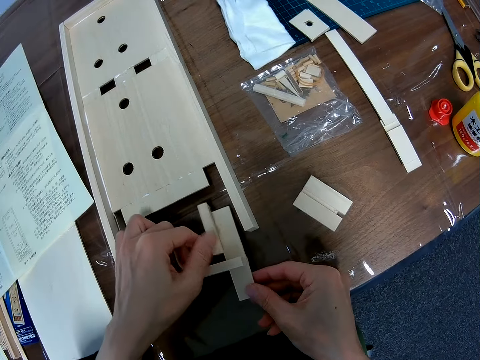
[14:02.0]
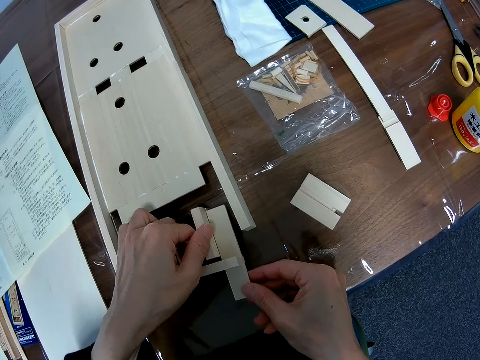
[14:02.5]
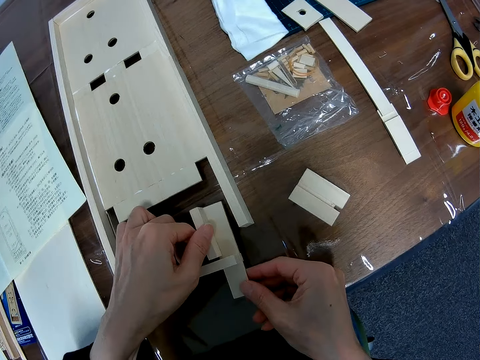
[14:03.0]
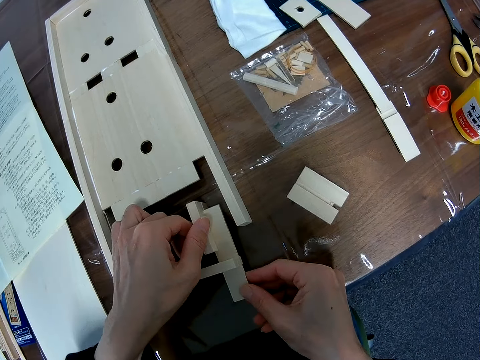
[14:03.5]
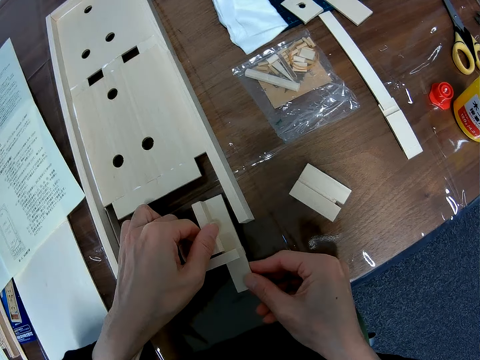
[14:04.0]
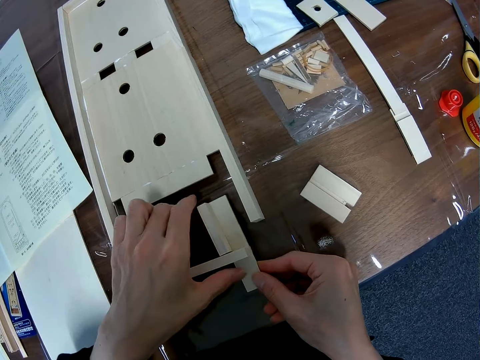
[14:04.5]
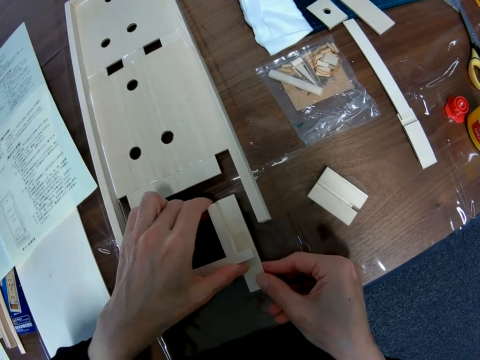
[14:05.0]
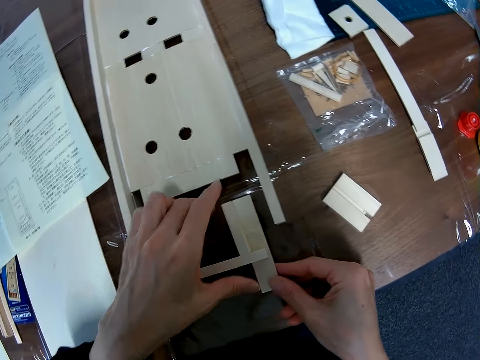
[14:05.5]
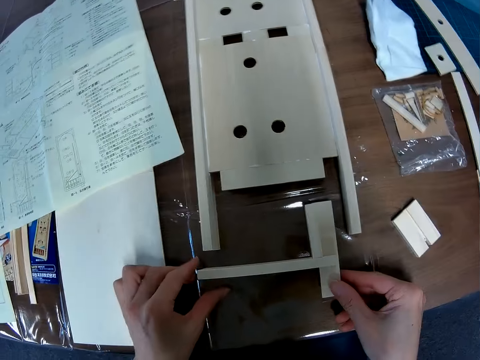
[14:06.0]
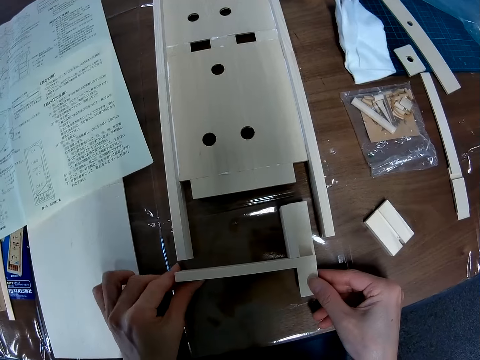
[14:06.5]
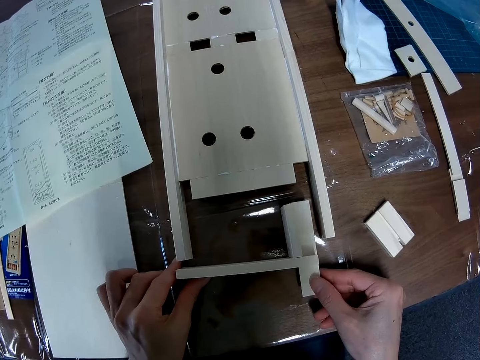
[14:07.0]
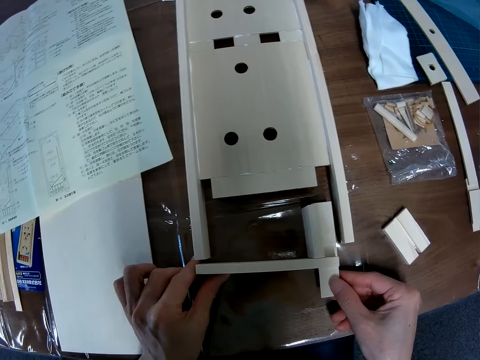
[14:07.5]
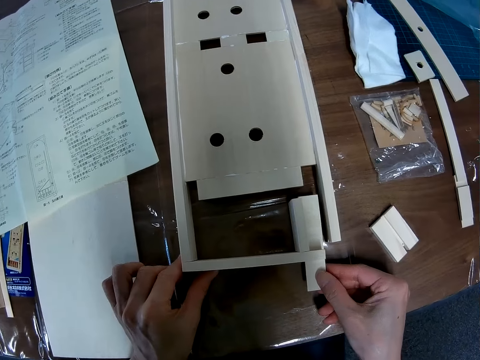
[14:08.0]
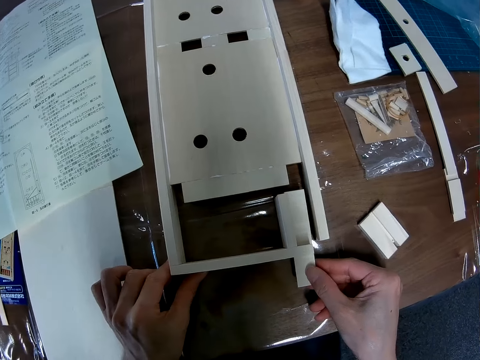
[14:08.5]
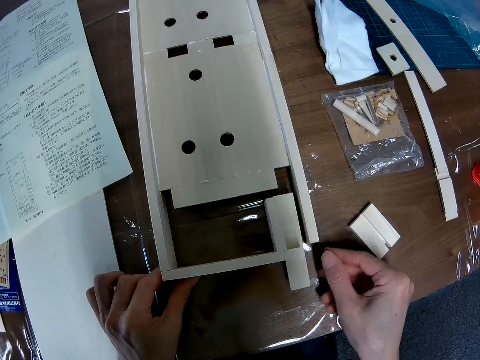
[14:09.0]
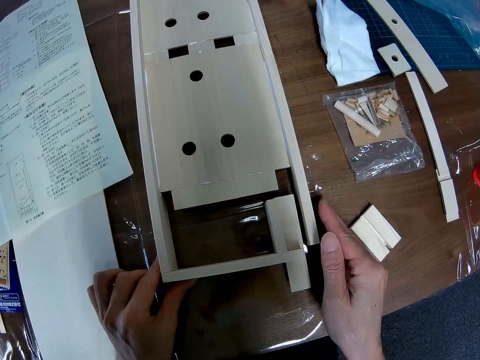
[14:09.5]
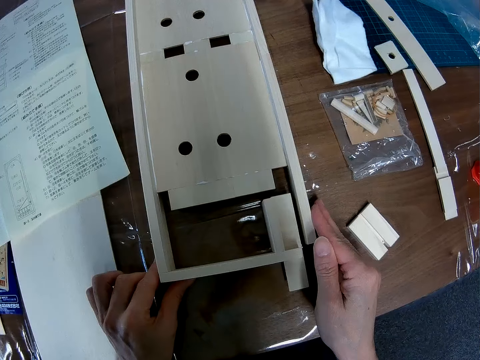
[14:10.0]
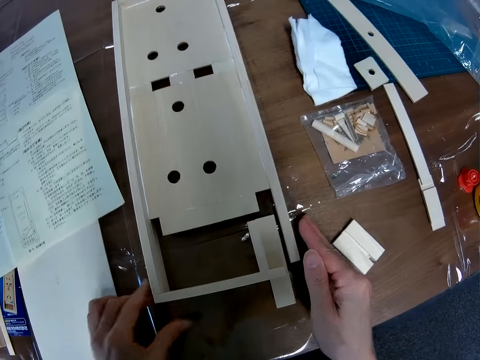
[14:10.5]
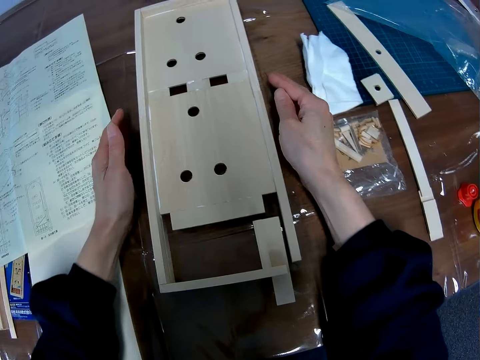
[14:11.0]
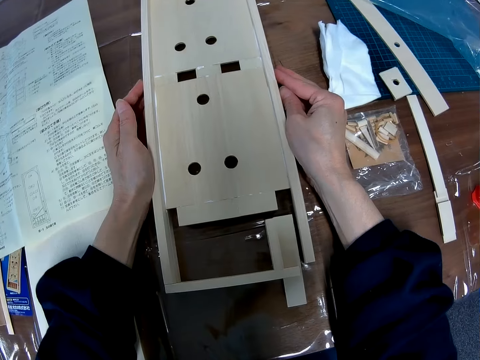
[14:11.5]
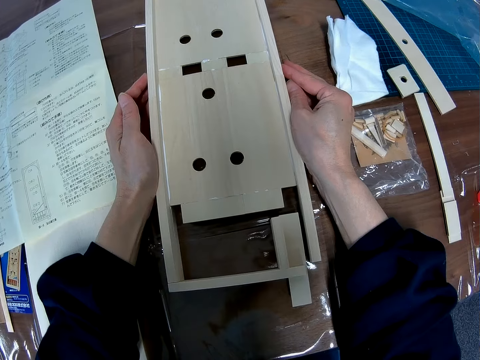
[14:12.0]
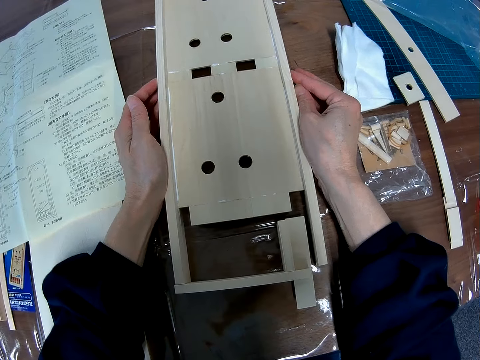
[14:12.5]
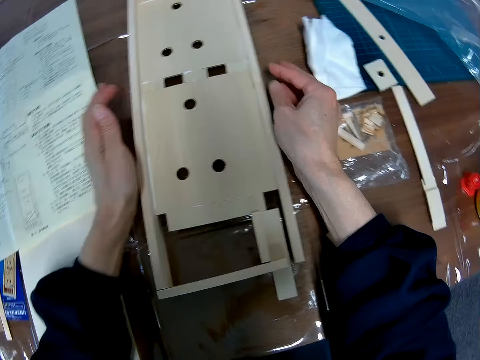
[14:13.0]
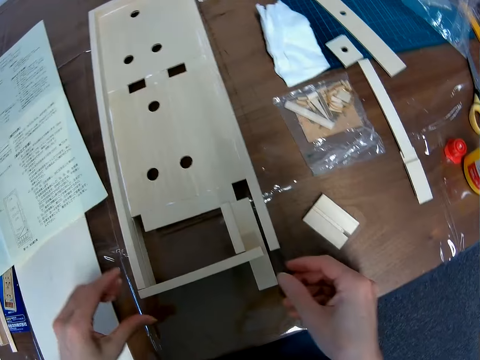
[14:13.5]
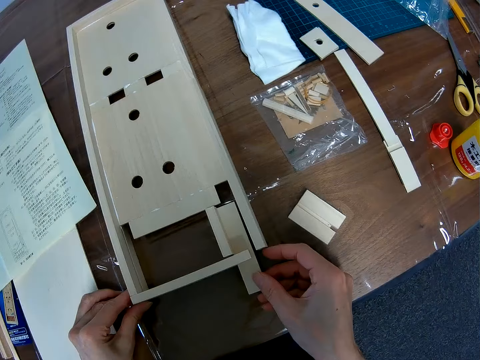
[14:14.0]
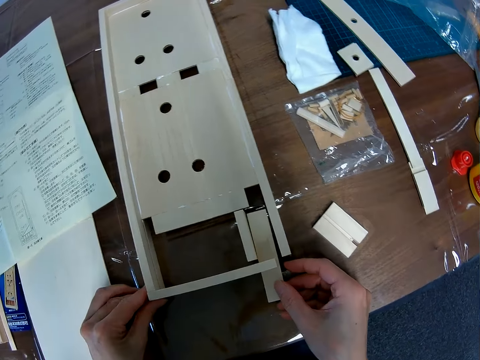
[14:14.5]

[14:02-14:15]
The camera wearer sets the pieces on the wooden mechanical model. He presses the sides of the wooden mechanical model with his hands again. He touches the pieces near the wooden mechanical model.

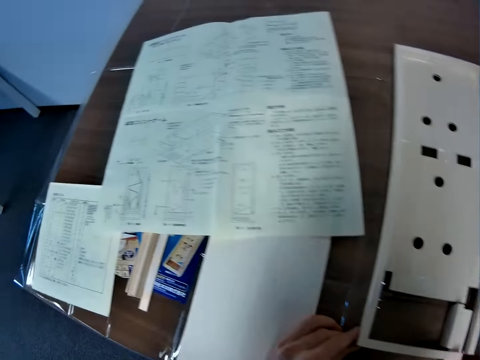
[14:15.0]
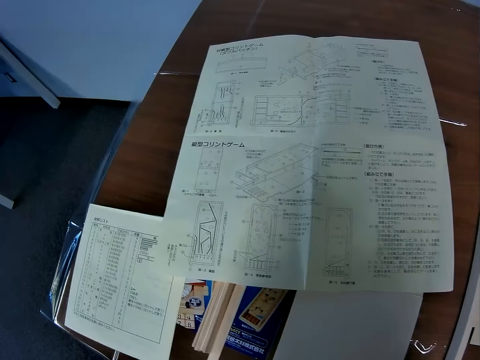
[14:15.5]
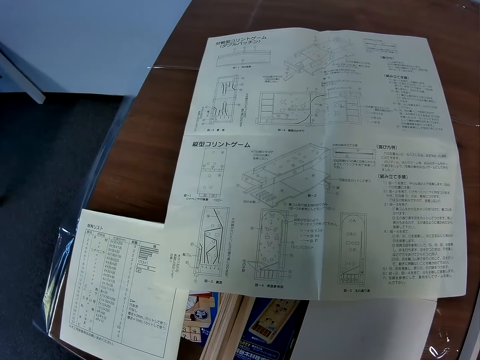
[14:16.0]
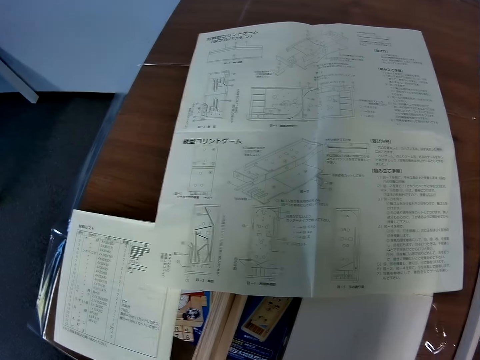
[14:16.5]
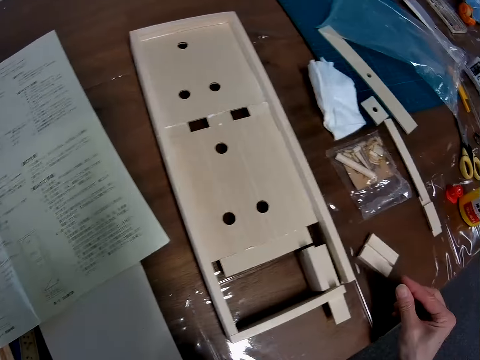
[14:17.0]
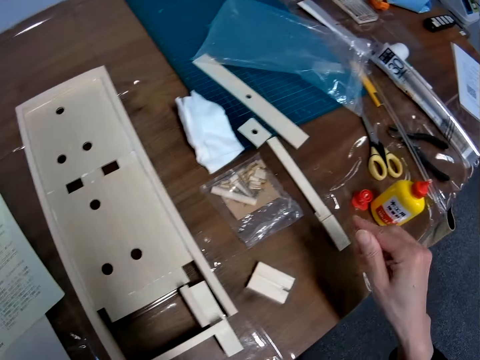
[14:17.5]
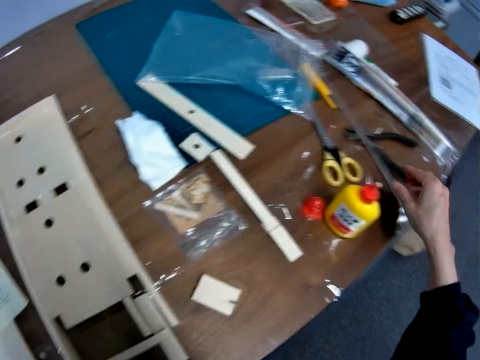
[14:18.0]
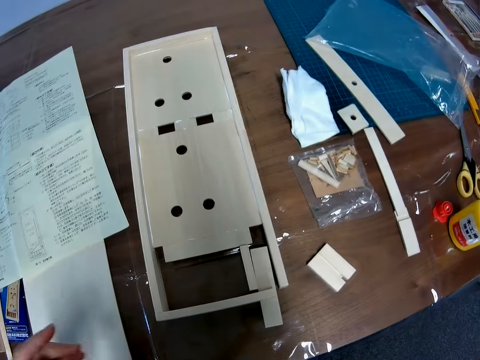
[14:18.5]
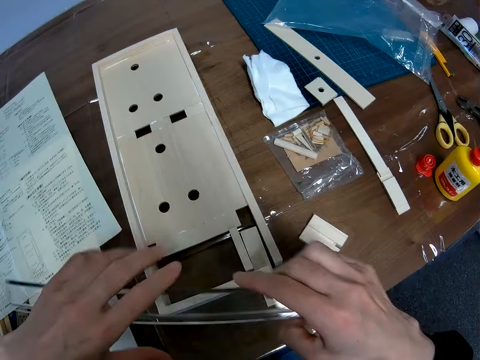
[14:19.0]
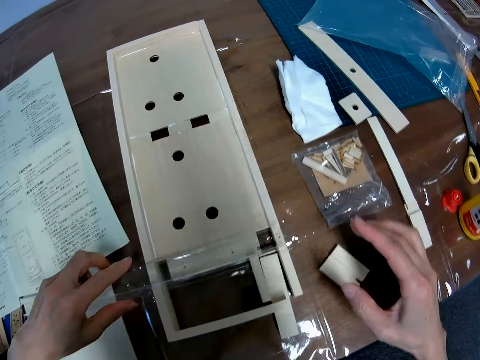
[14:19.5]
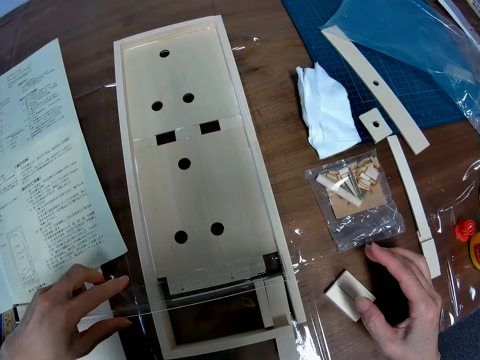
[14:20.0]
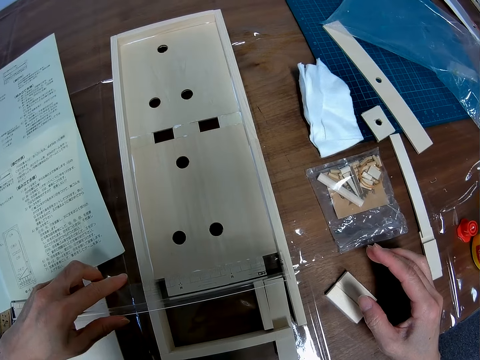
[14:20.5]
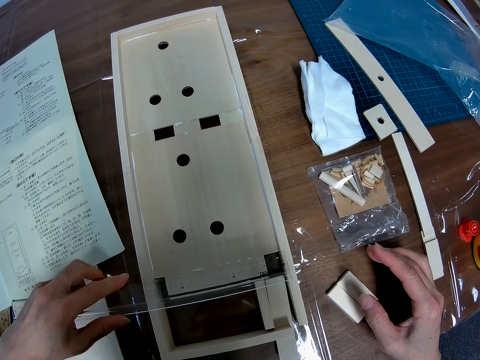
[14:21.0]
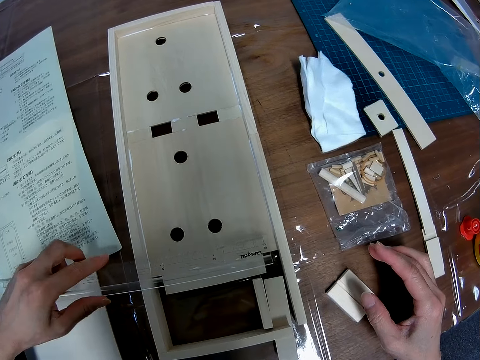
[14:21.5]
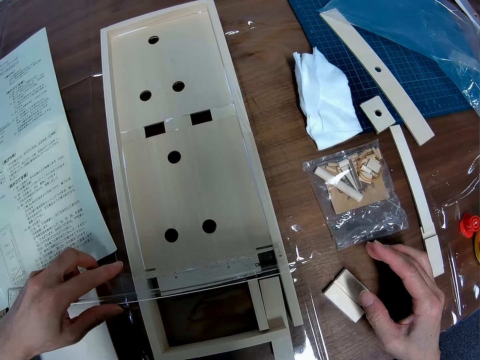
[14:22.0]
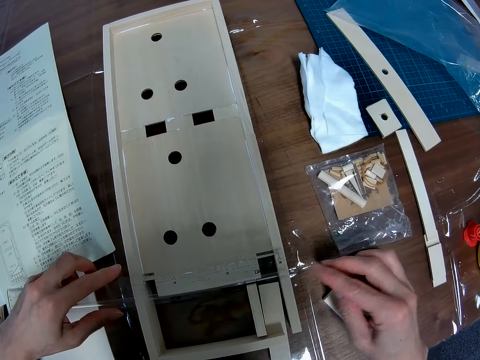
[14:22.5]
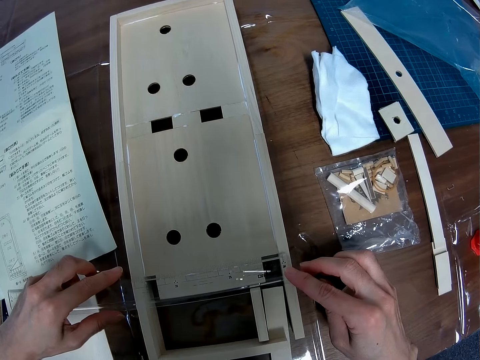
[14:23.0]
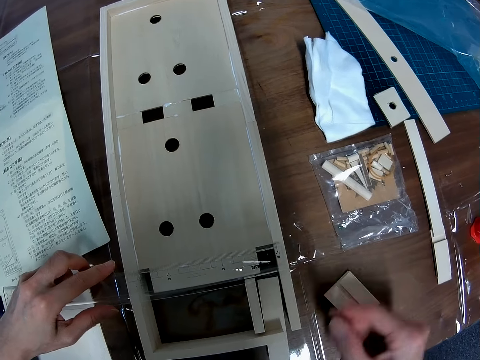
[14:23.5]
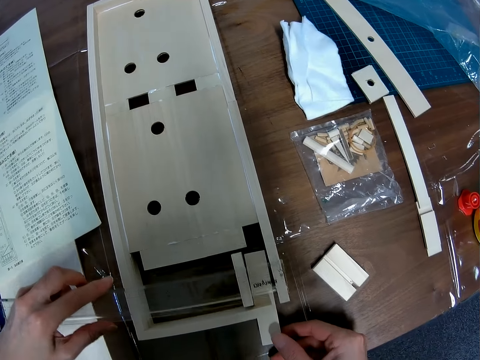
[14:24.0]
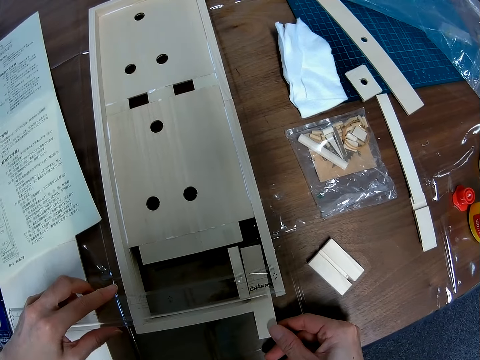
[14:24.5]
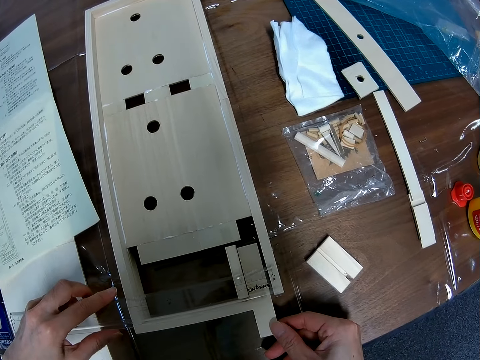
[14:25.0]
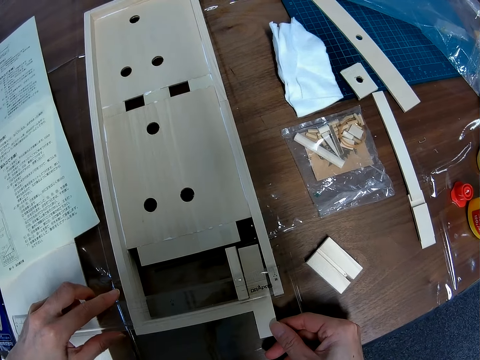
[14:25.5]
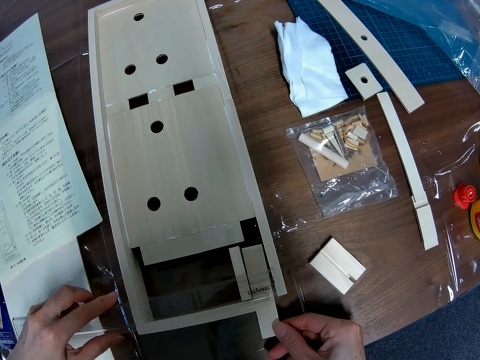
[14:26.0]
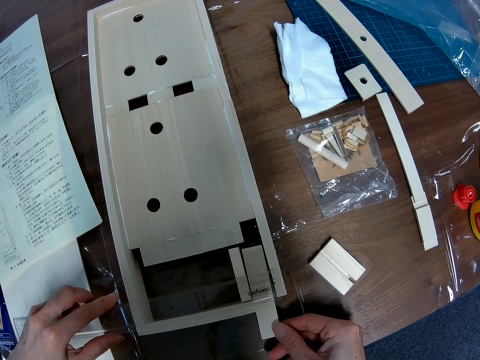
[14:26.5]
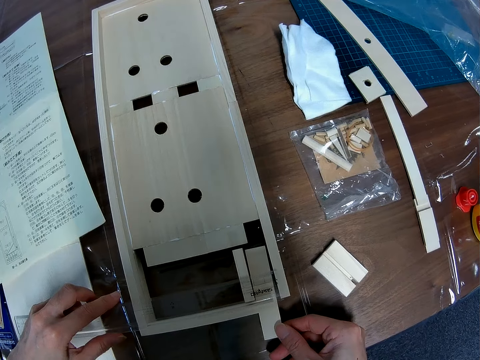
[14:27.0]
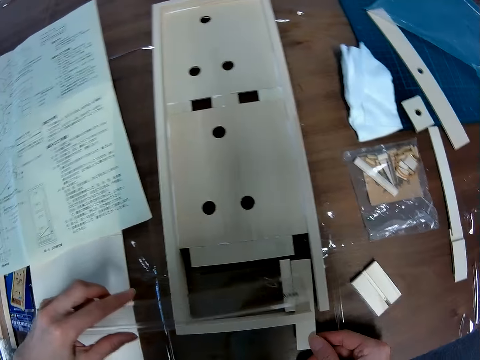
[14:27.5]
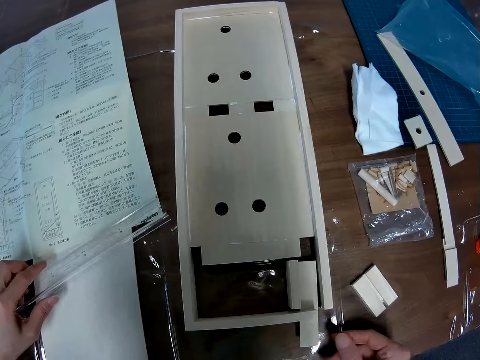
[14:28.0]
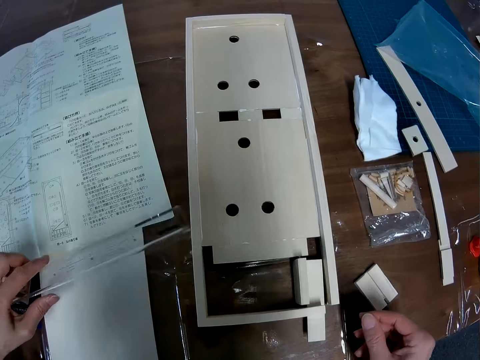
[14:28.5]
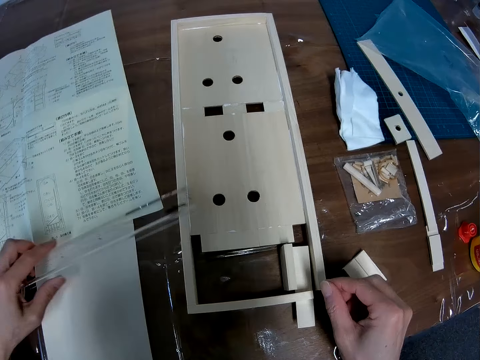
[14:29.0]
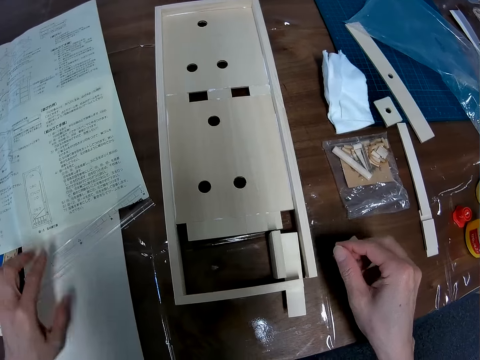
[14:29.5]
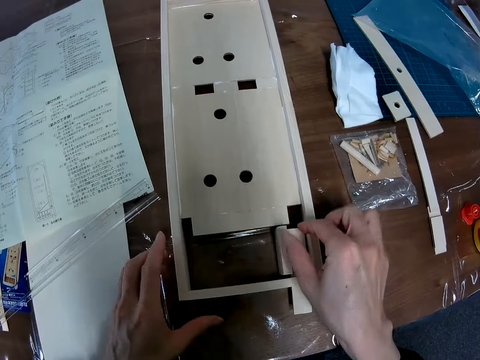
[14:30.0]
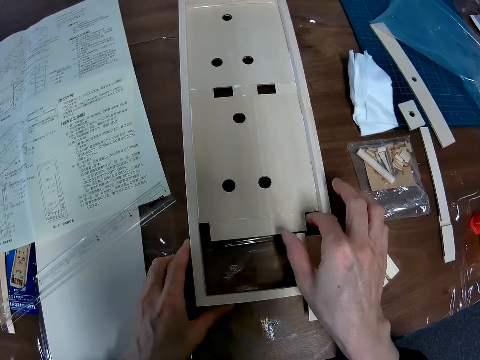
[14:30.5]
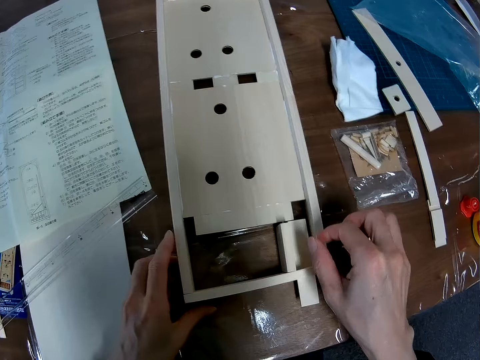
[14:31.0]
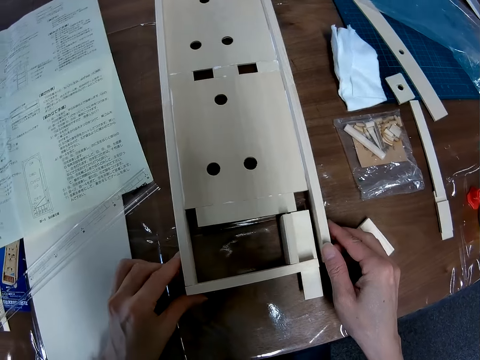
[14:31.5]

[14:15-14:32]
The camera wearer scans through the blueprint on the table. He drops a pin on the table. He picks up a ruler from the table. He places the ruler on the wooden mechanical model. He measures the wood craft. He moves the ruler to another side of the wooden mechanical model. He drops the ruler on the table. He moves a piece near the wooden mechanical model with his right hand. He fixes the wood craft.
